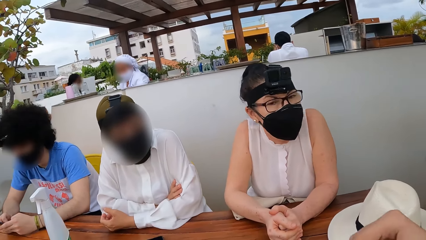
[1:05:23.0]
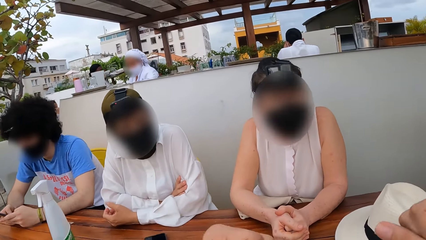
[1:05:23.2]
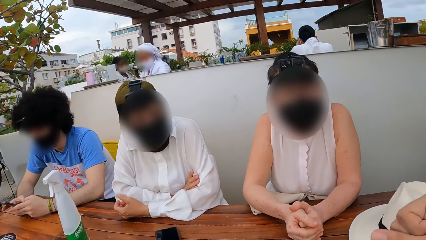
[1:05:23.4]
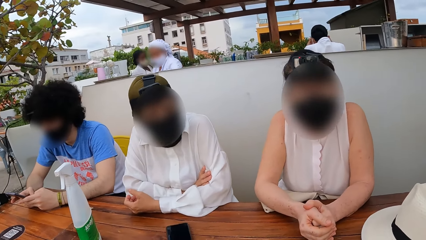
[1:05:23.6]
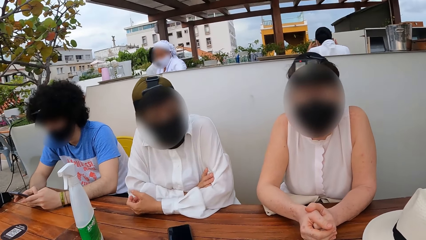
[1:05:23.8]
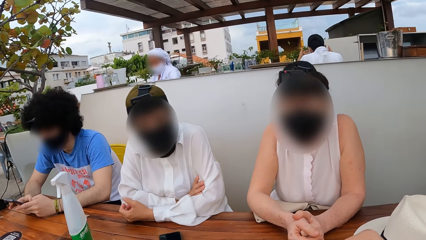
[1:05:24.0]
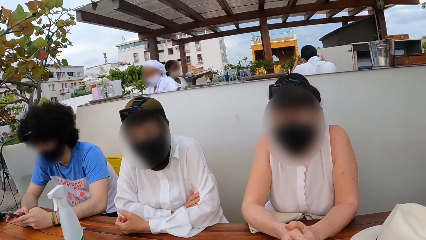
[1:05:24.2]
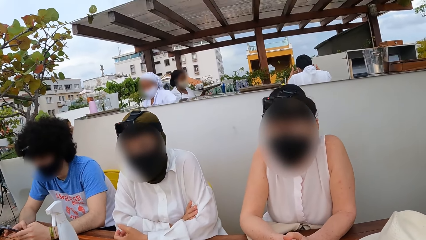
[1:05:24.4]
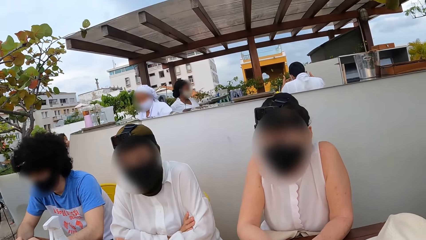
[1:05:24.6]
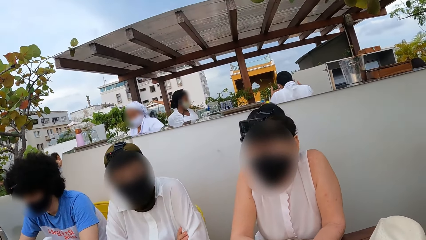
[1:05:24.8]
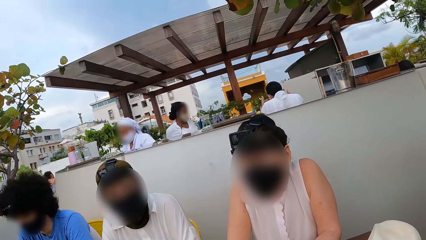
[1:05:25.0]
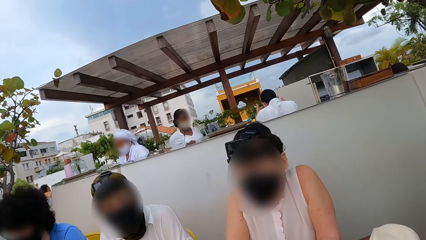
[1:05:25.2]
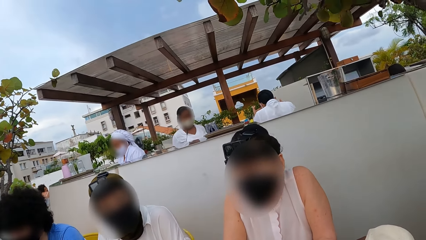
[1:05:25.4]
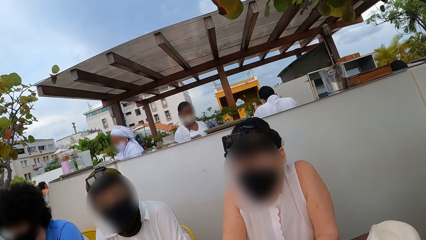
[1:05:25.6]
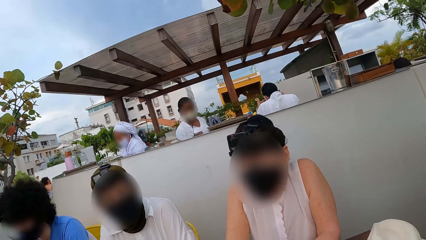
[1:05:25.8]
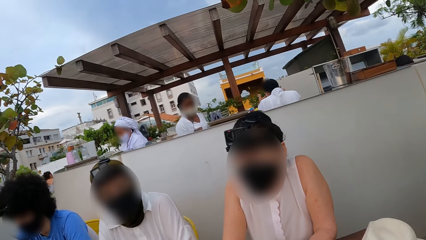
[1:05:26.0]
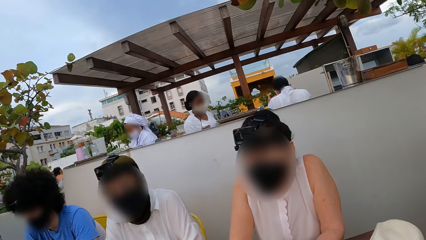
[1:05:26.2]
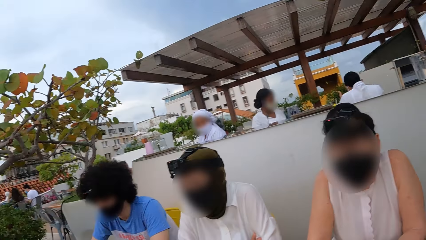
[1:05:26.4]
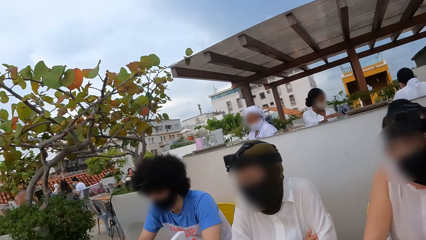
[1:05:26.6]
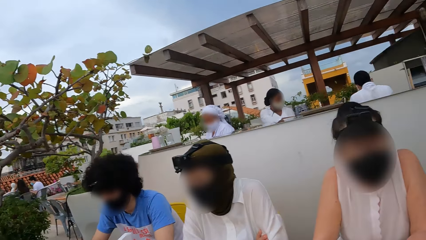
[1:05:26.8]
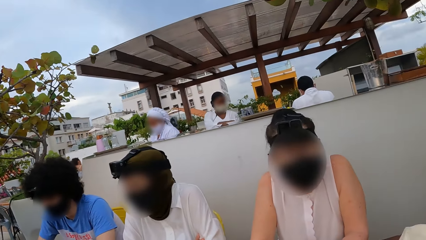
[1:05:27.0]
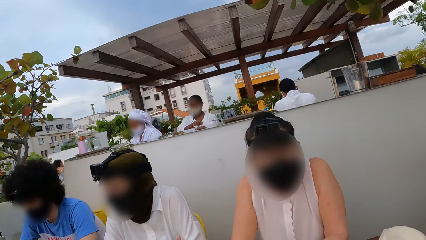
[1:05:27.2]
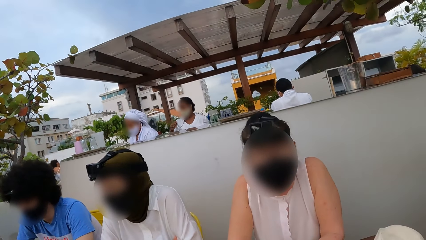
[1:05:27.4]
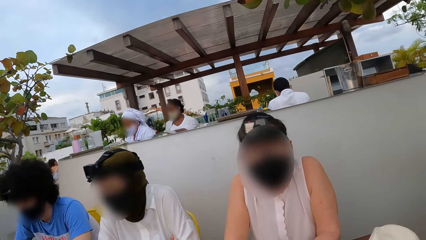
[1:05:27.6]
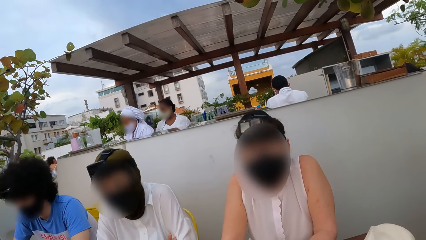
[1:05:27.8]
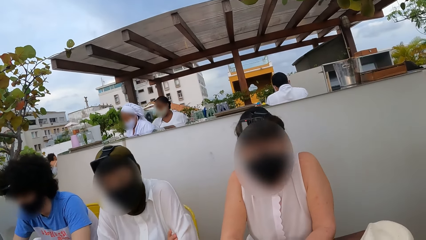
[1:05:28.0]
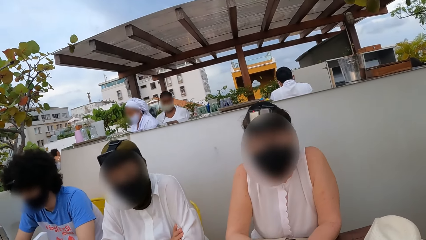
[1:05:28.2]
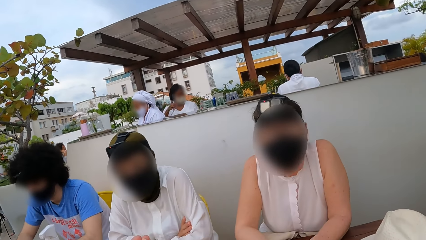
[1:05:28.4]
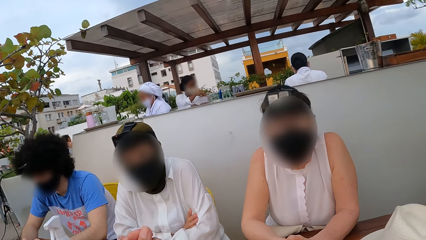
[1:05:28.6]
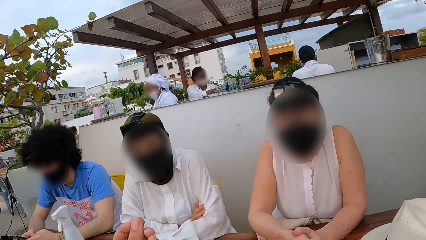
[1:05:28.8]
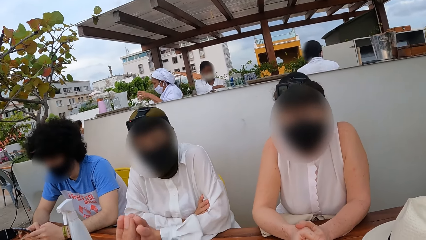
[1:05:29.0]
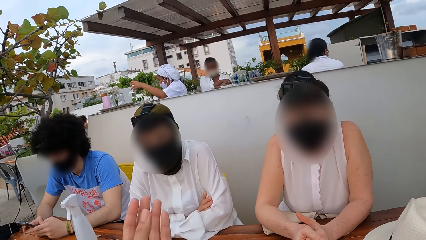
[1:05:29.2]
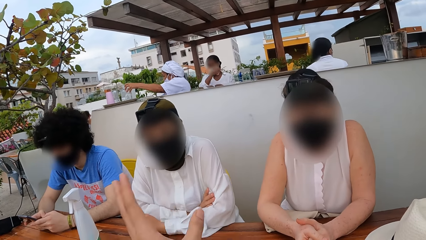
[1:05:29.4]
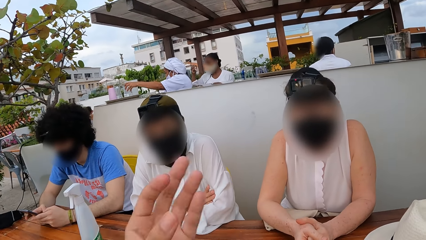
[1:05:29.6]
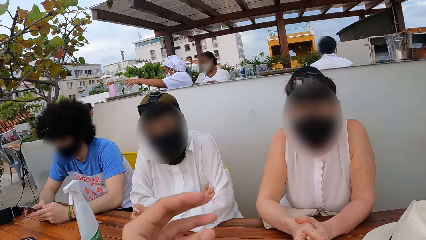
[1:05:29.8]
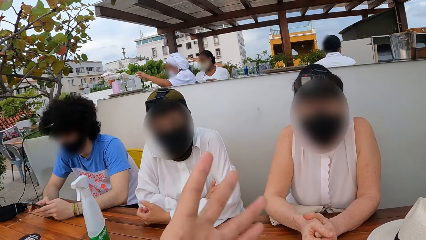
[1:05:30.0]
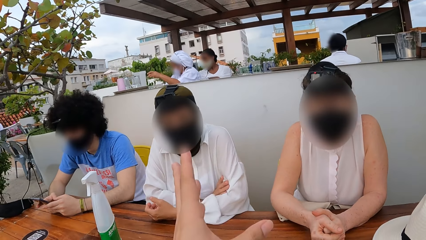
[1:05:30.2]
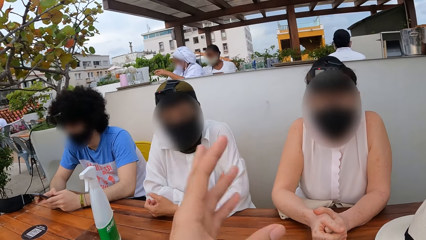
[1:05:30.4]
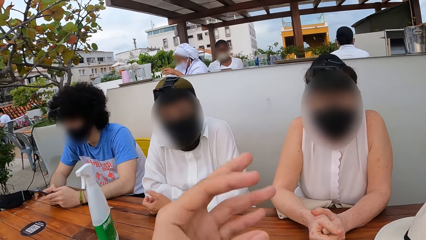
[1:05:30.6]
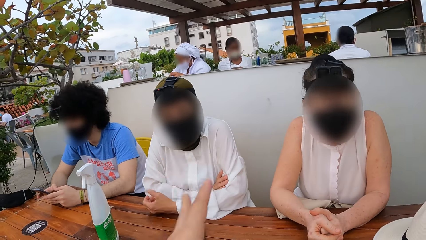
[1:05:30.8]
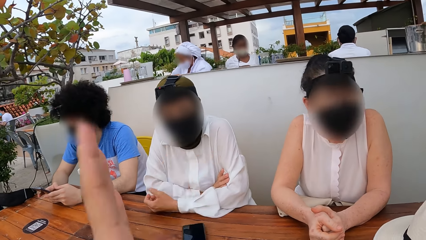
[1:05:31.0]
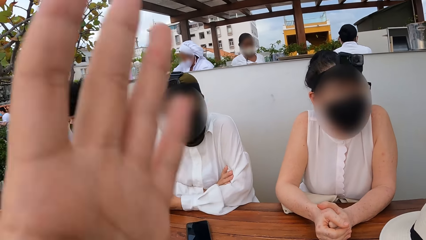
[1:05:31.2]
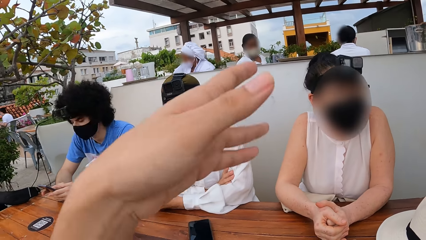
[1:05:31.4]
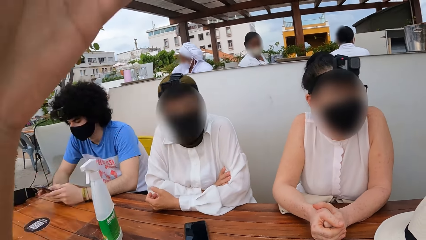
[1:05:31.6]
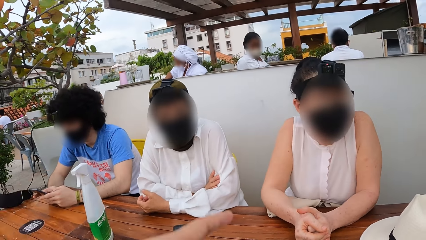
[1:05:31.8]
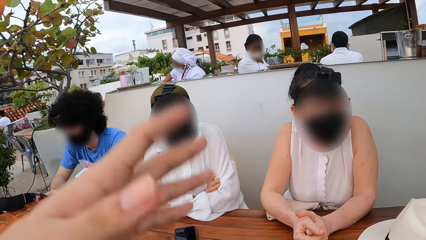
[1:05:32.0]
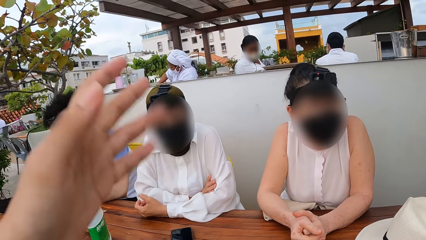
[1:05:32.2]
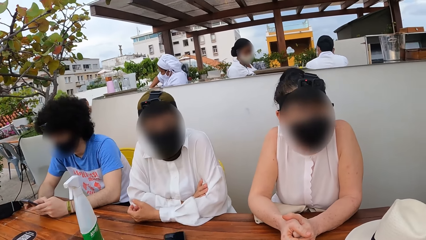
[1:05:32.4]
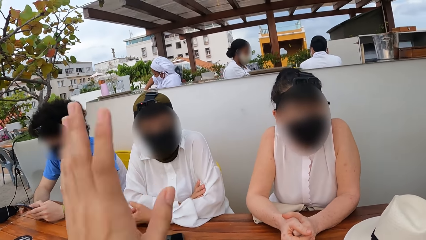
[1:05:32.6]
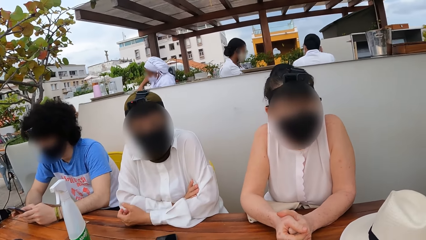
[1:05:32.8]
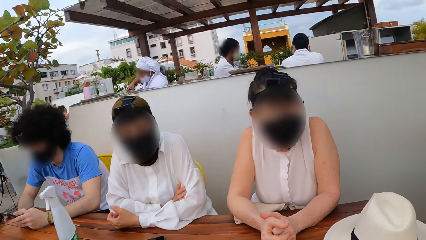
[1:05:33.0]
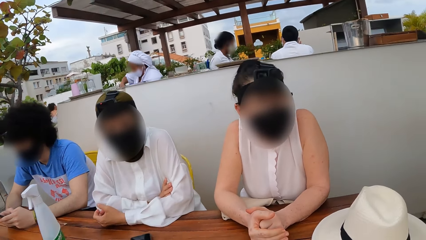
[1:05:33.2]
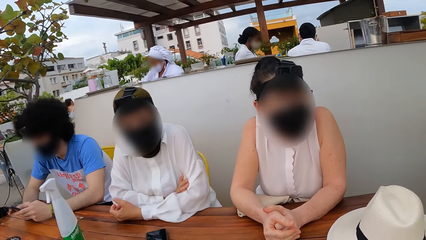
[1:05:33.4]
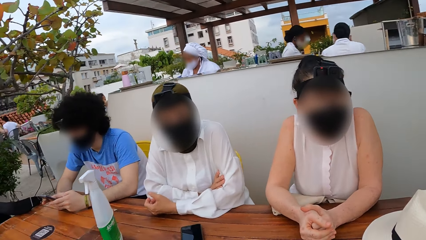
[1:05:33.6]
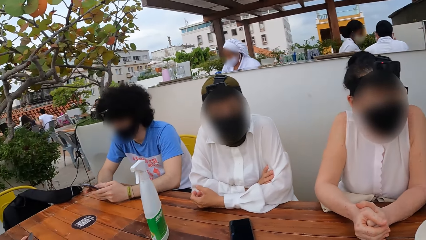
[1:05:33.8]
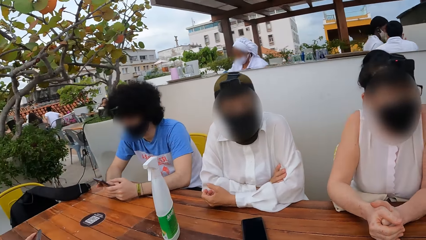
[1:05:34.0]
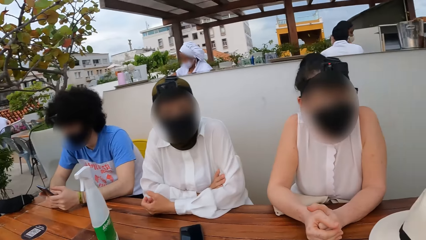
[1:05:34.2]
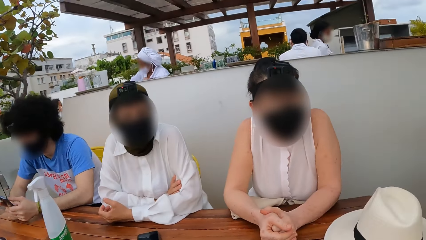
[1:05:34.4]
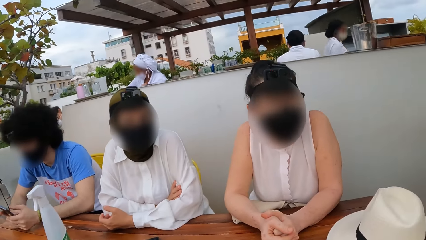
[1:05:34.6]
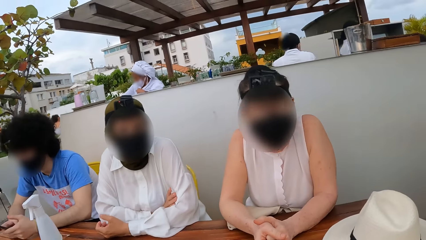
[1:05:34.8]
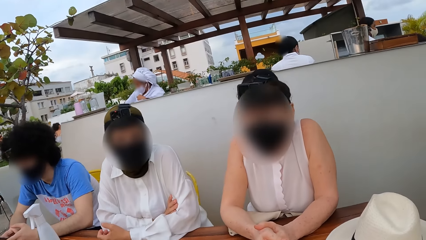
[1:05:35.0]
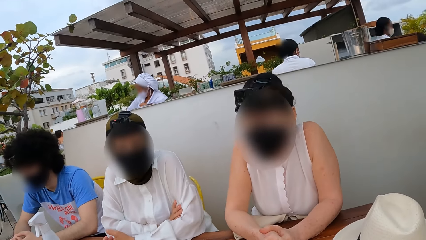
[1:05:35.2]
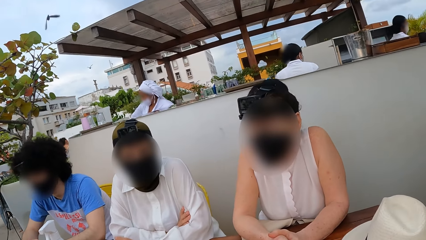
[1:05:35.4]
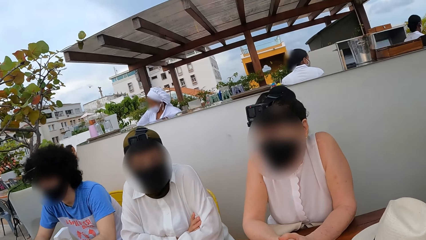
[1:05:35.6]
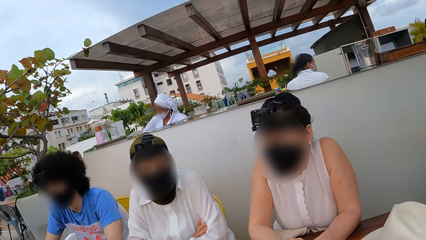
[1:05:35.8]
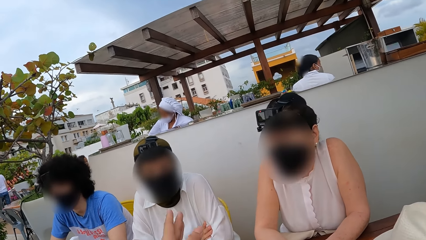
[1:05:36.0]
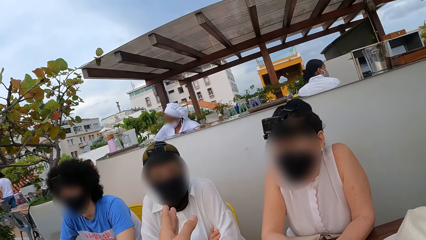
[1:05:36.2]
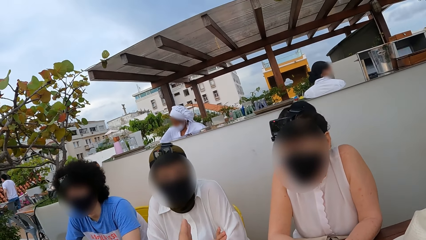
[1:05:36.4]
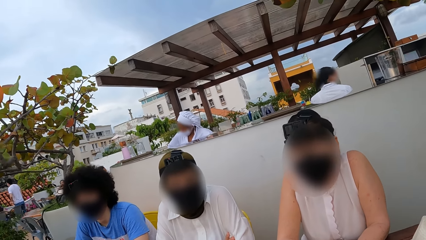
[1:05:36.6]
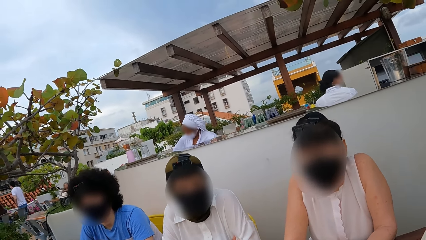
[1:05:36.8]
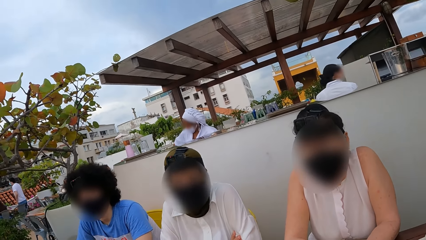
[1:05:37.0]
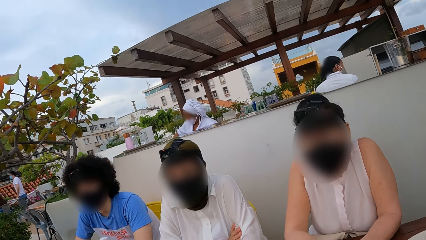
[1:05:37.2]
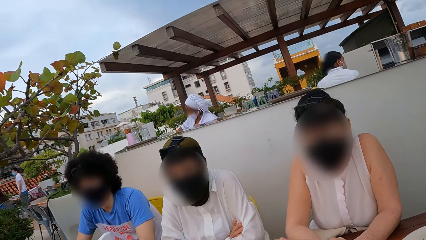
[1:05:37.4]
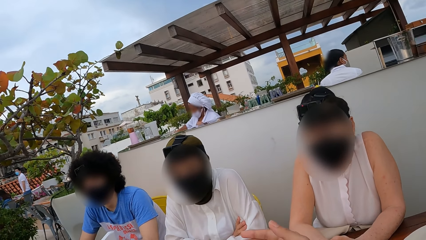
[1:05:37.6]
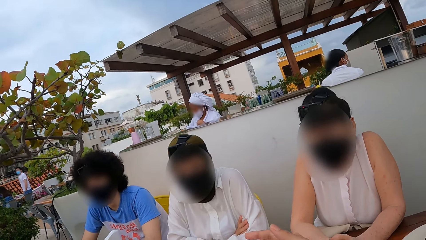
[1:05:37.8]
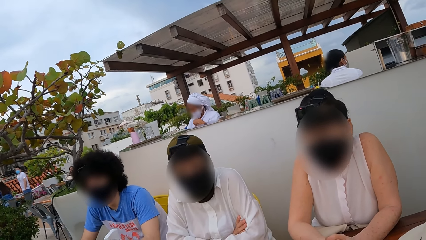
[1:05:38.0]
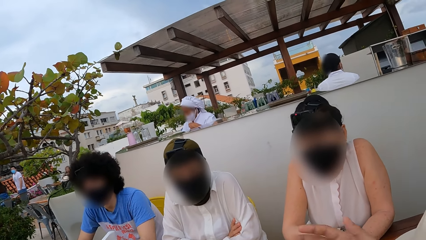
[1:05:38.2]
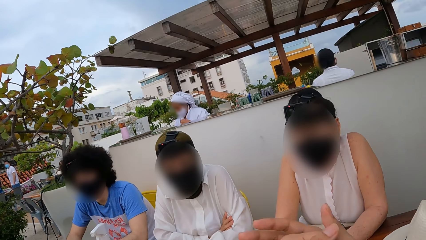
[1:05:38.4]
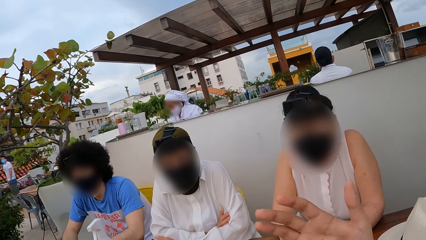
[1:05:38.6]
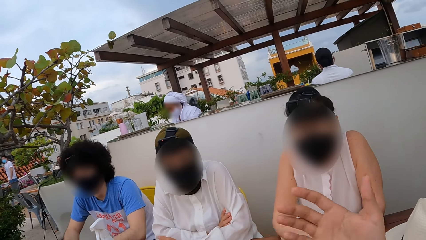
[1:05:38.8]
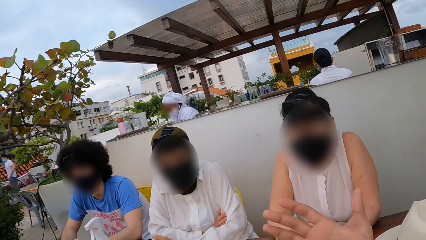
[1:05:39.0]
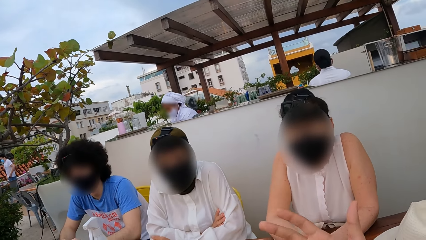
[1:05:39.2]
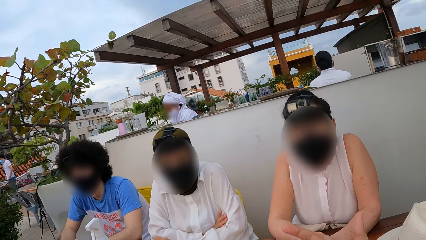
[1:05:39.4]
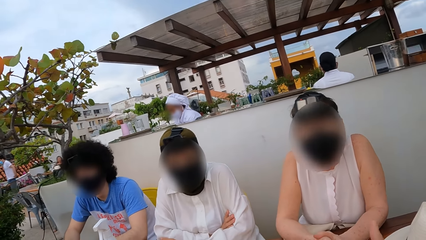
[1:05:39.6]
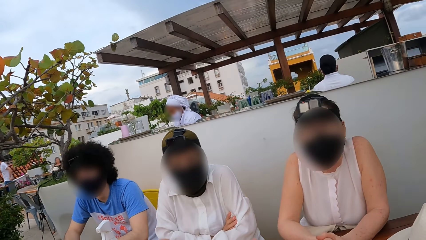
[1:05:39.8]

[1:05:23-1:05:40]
The camera wearer looks at a person, another person and a third person. He moves his hand. He looks at the three persons. He moves his hand.
